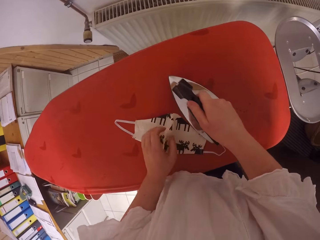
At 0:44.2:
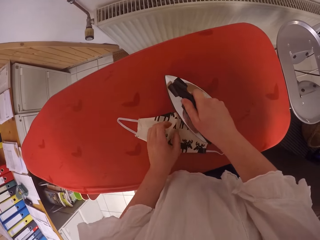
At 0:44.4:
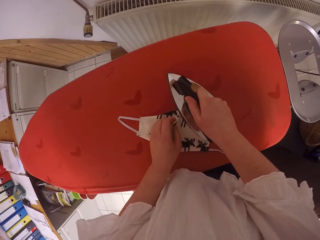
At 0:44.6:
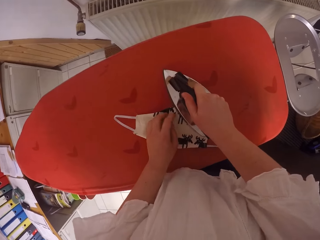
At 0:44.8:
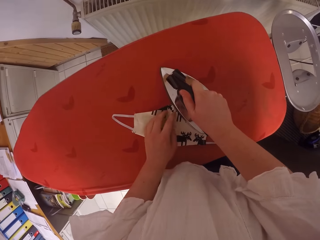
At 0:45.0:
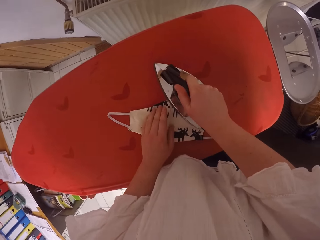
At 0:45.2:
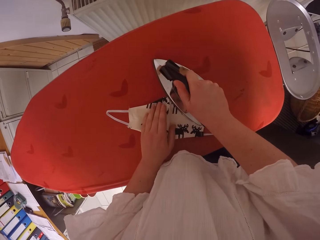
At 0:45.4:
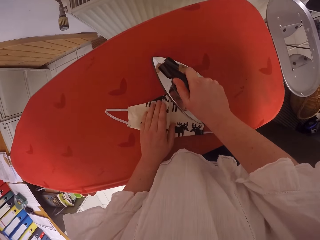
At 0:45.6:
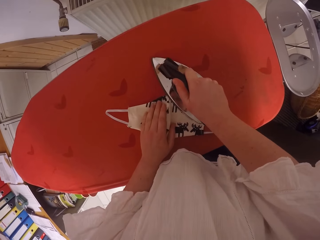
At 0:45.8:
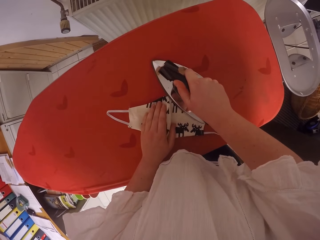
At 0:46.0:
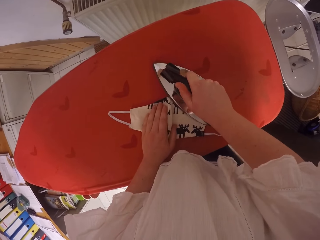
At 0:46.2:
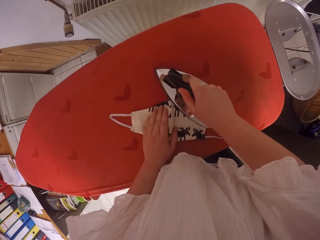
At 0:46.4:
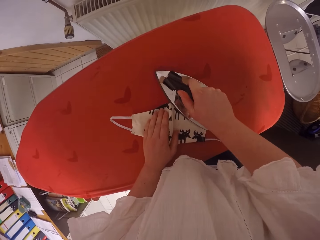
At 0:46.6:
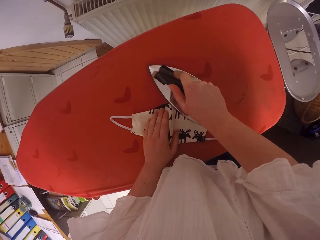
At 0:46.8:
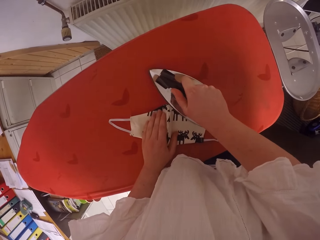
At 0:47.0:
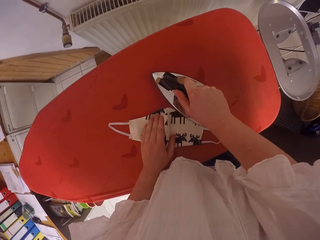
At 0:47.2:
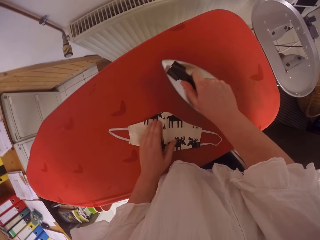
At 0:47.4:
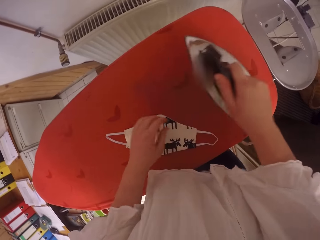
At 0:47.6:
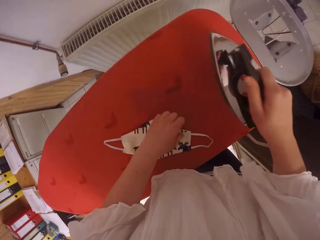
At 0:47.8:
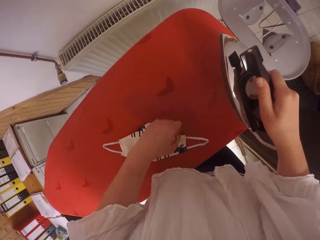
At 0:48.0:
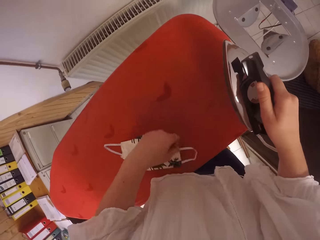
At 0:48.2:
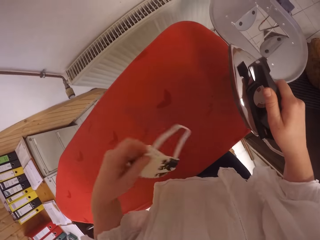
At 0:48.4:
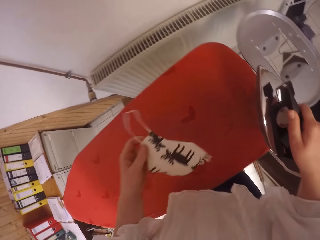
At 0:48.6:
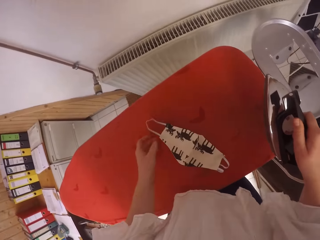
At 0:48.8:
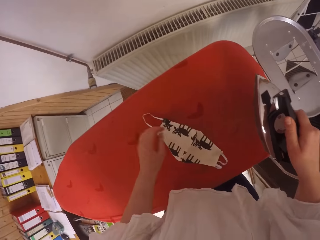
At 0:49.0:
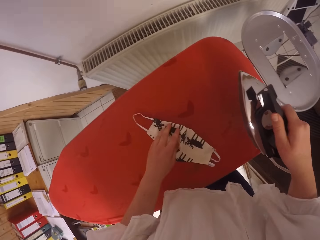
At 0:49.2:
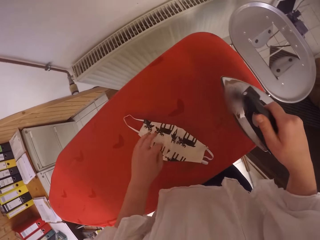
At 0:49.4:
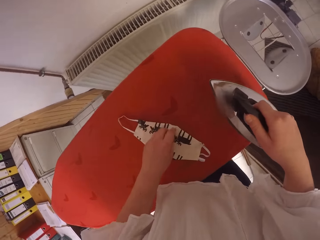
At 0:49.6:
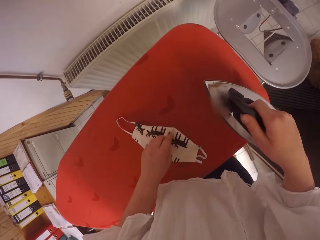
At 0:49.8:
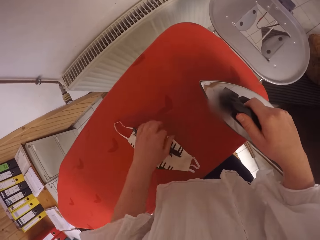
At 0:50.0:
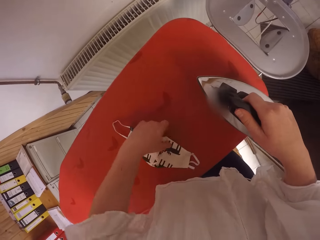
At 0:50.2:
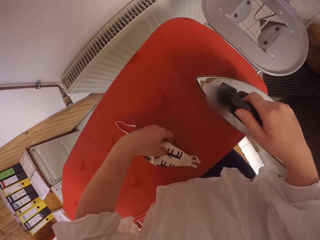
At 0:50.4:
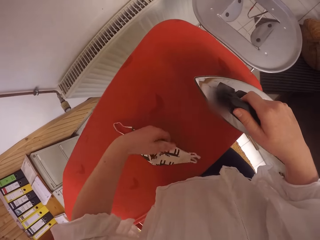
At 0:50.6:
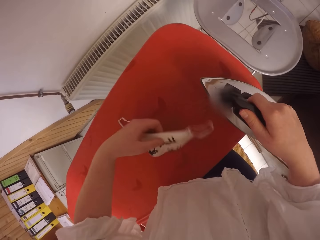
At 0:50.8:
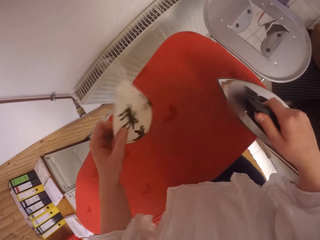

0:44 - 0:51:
The camera wearer irons the edge of the face mask with the electric iron in her right hand. She adjusts the face mask on the table with her left hand.
